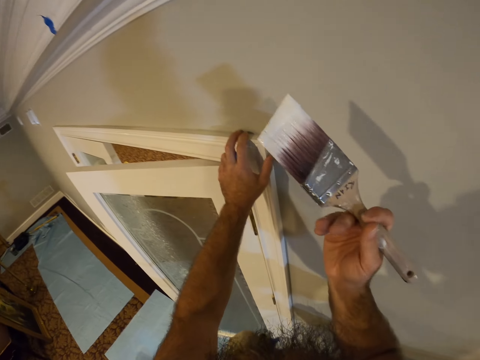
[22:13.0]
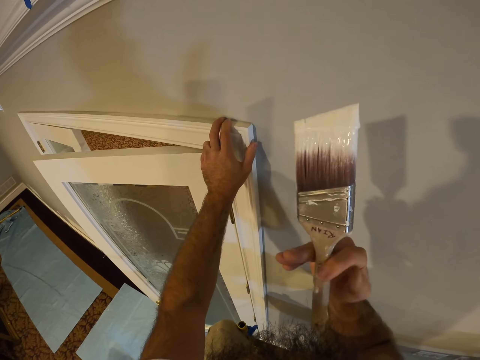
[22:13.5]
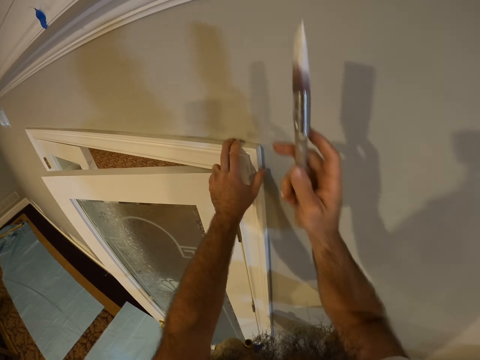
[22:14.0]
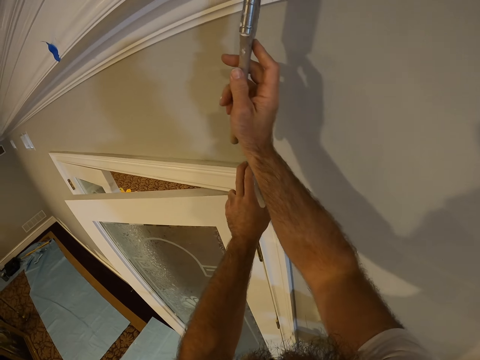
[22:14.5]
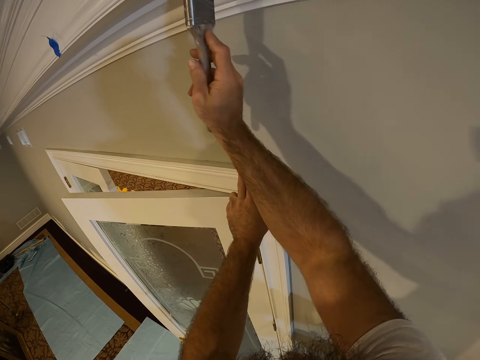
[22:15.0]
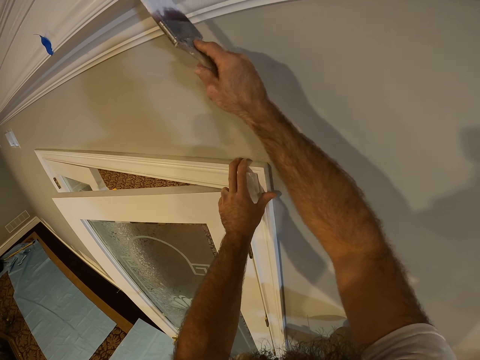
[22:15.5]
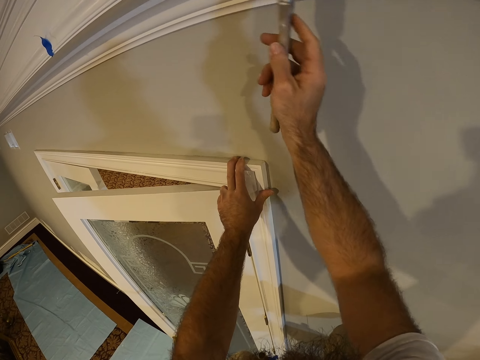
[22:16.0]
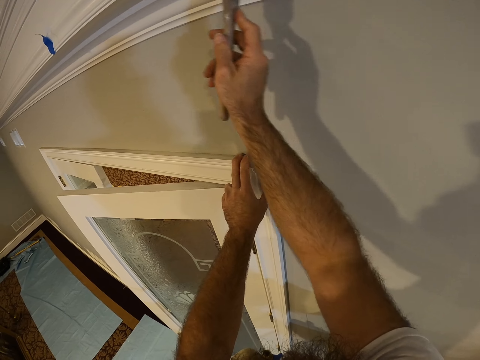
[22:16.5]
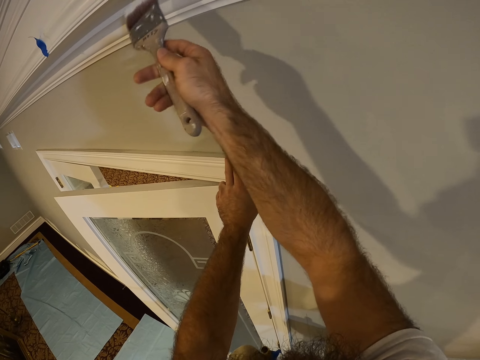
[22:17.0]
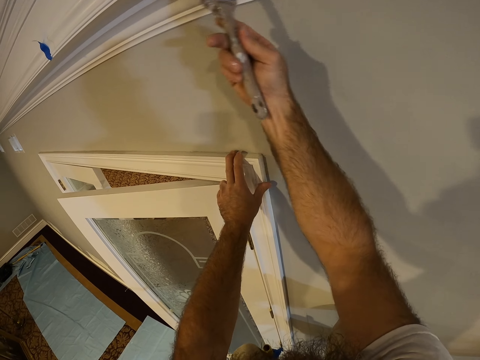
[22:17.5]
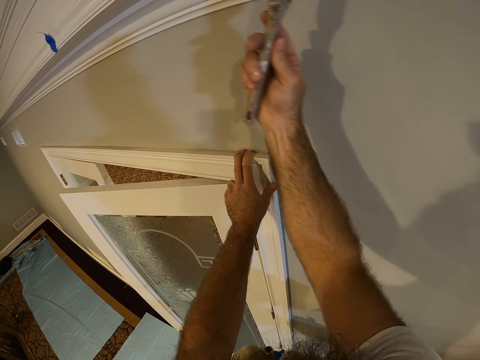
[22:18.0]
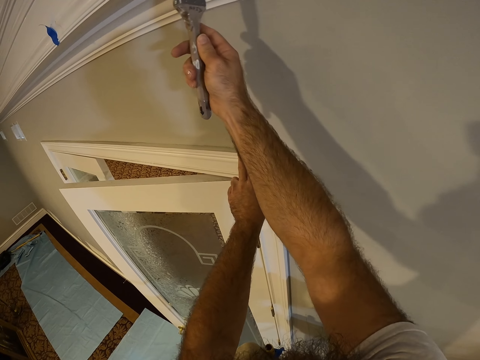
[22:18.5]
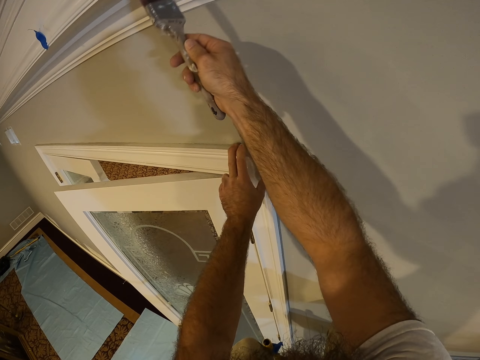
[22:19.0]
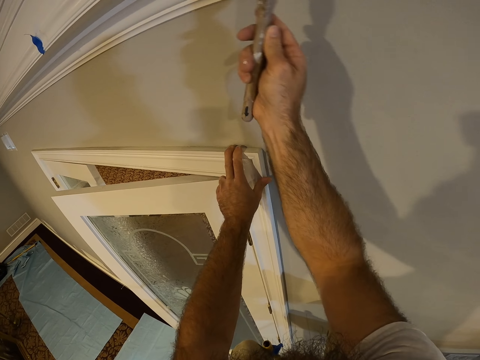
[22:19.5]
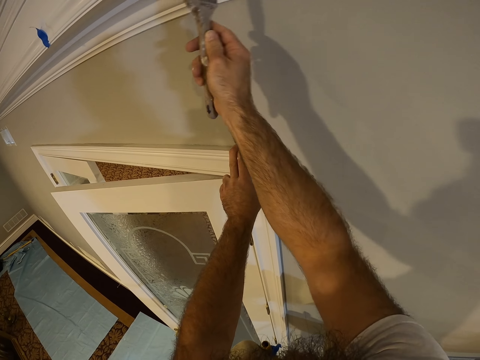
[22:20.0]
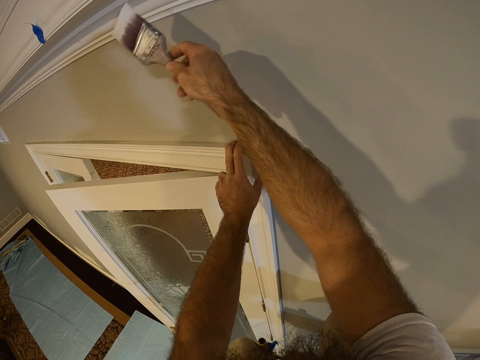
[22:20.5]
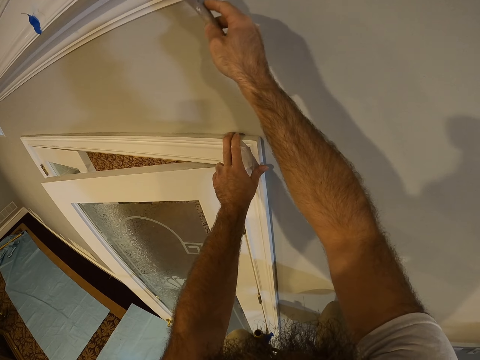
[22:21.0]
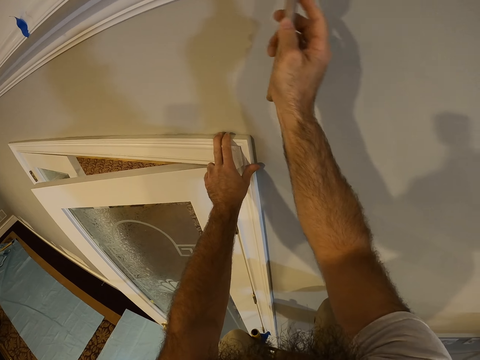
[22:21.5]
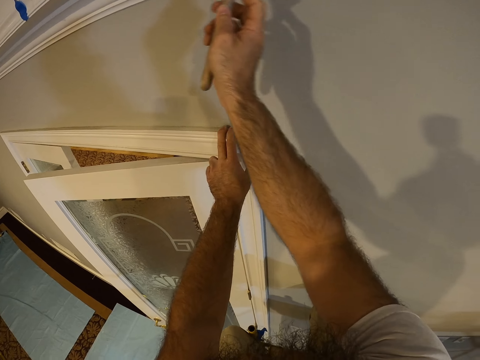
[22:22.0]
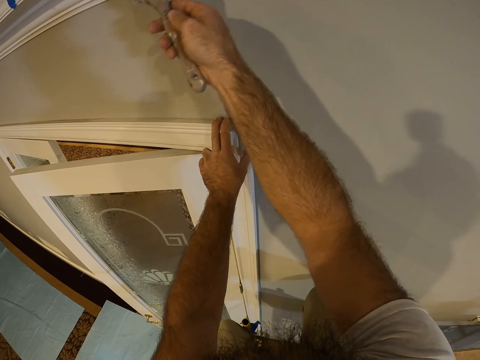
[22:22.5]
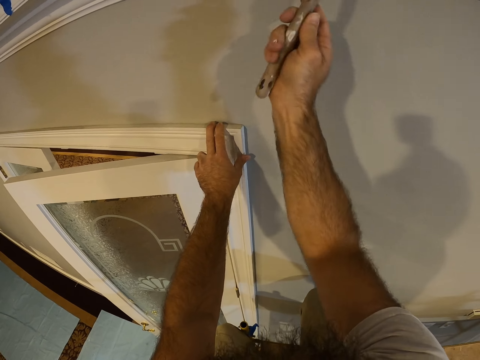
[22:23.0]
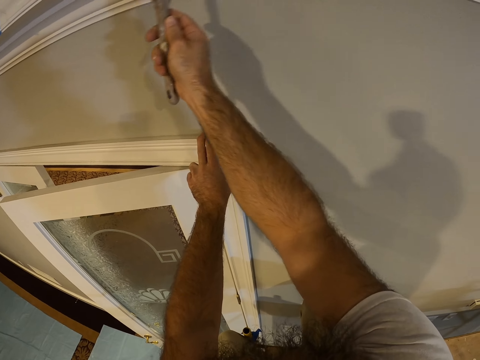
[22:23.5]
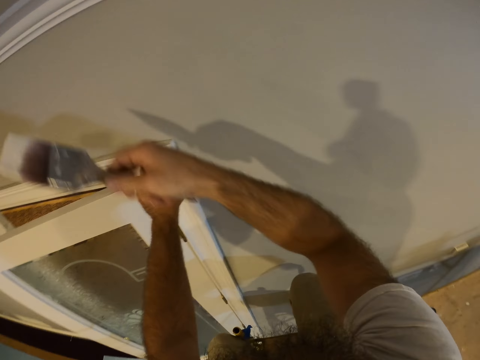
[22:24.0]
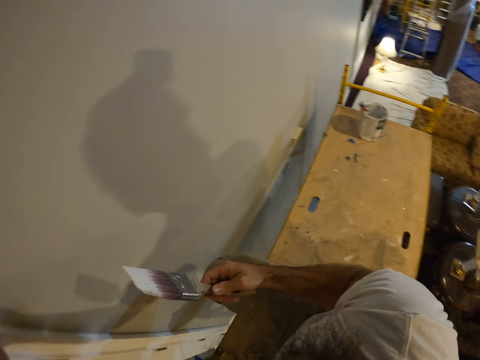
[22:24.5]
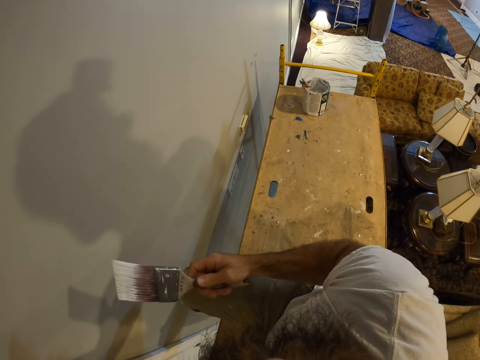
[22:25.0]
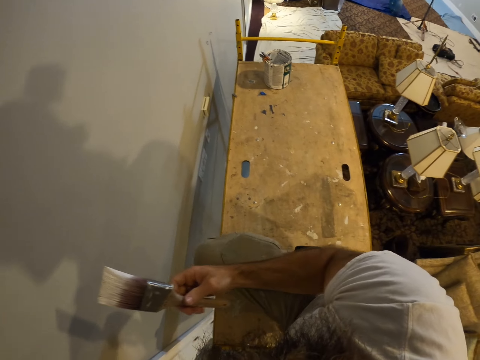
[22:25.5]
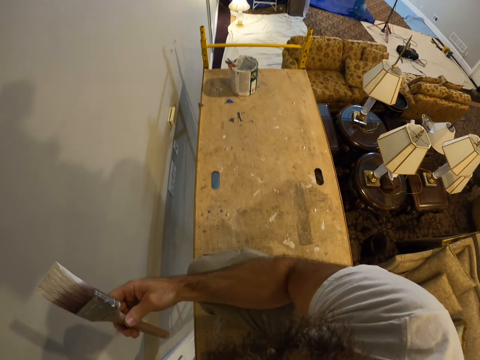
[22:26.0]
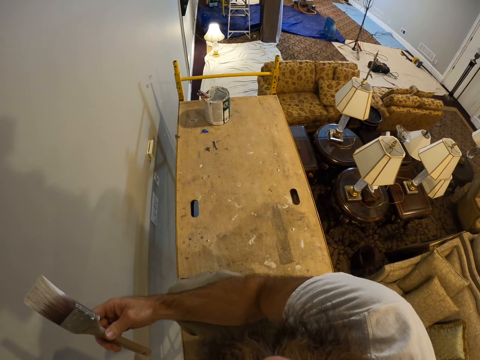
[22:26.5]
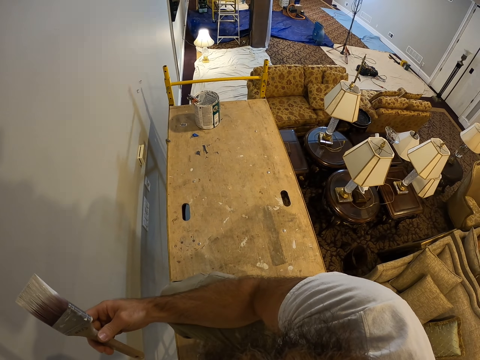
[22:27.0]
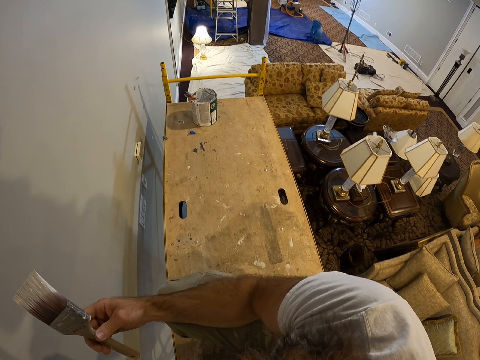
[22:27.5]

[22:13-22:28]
The camera wearer paints the wall with the brush in his right hand.

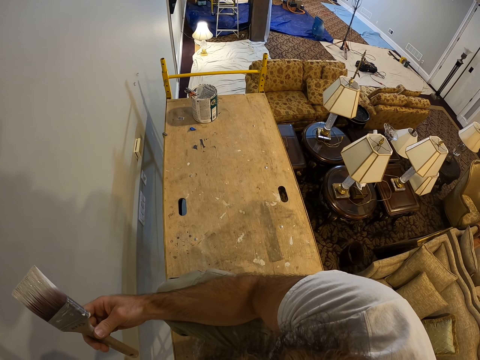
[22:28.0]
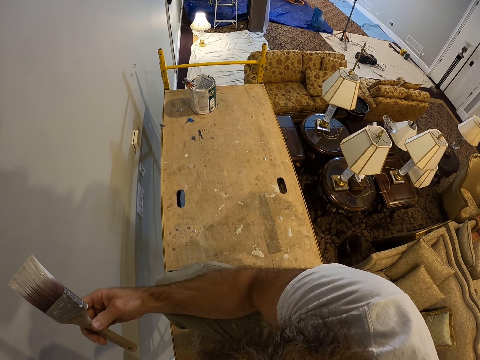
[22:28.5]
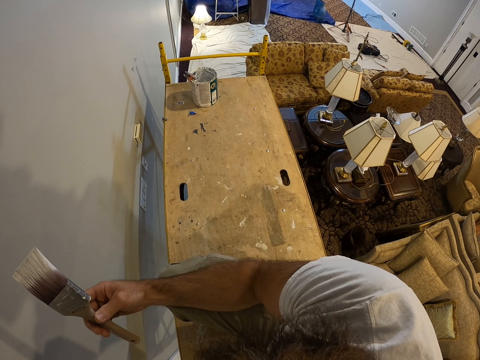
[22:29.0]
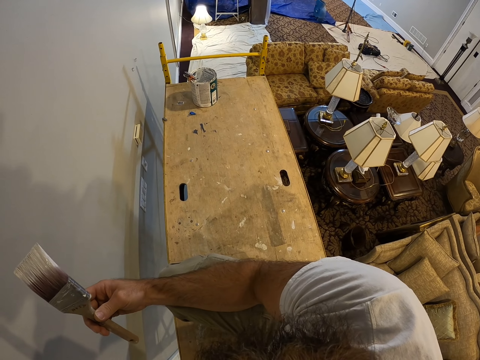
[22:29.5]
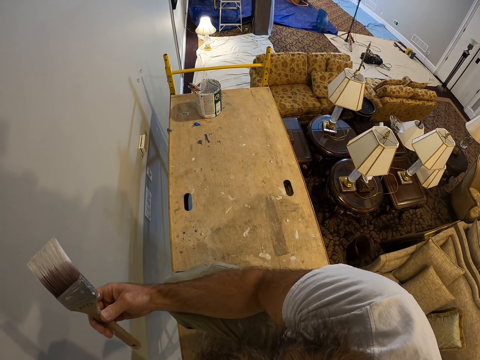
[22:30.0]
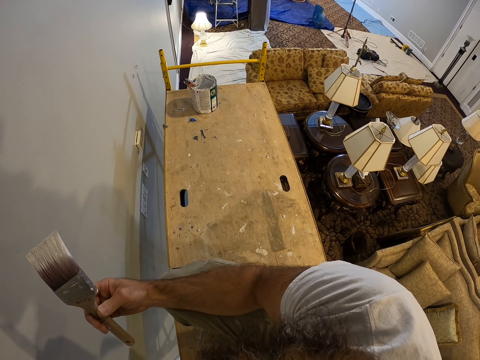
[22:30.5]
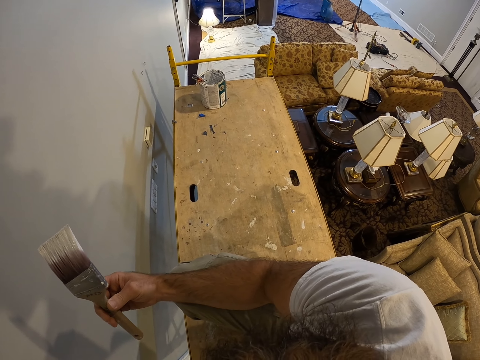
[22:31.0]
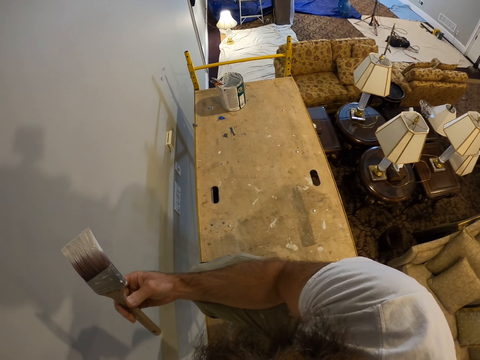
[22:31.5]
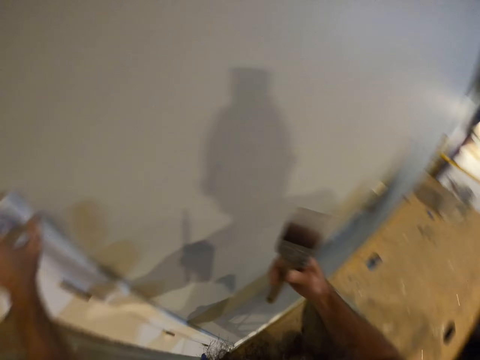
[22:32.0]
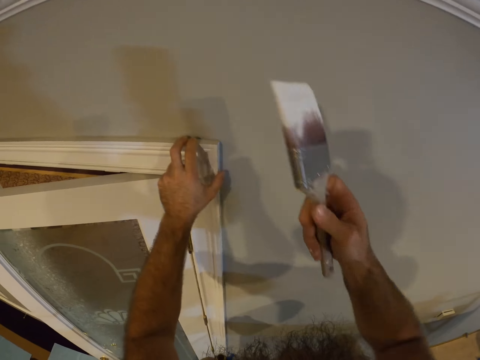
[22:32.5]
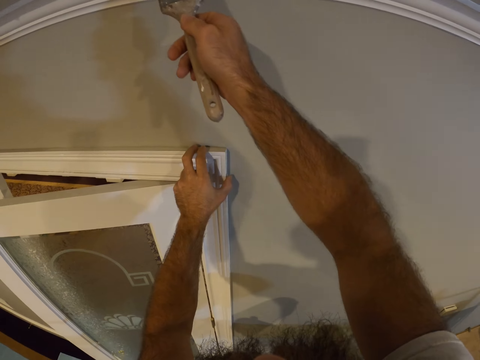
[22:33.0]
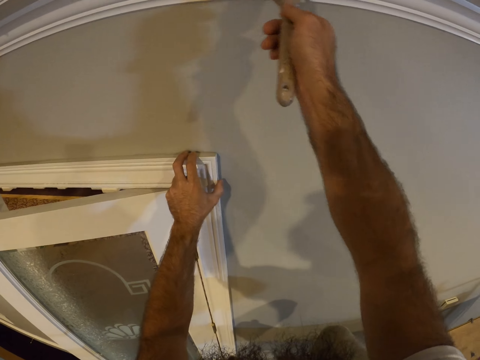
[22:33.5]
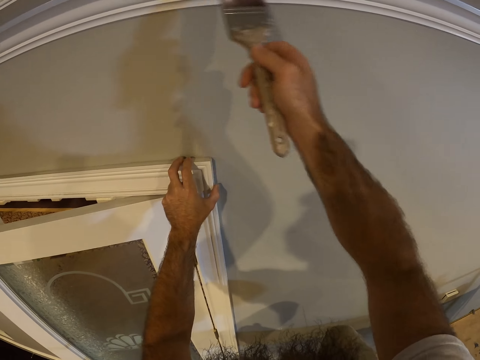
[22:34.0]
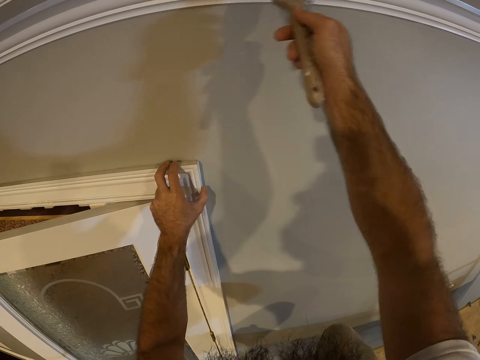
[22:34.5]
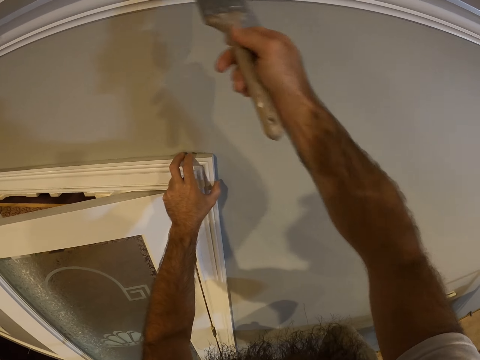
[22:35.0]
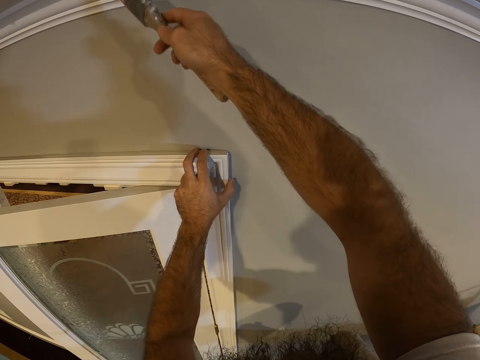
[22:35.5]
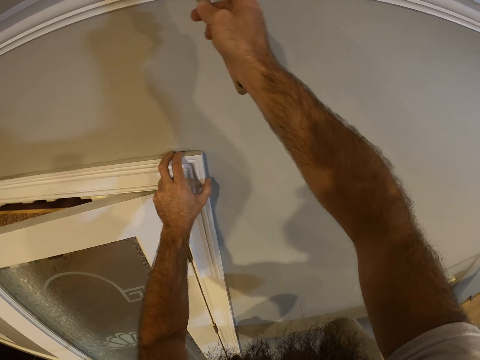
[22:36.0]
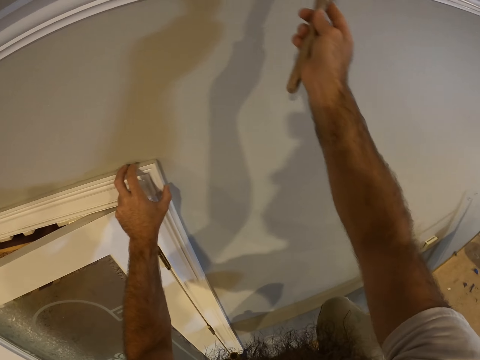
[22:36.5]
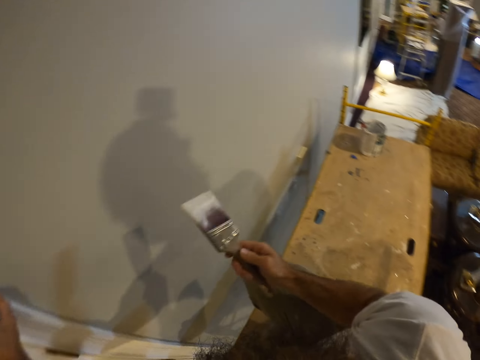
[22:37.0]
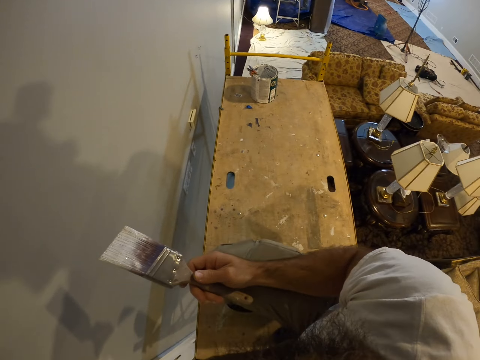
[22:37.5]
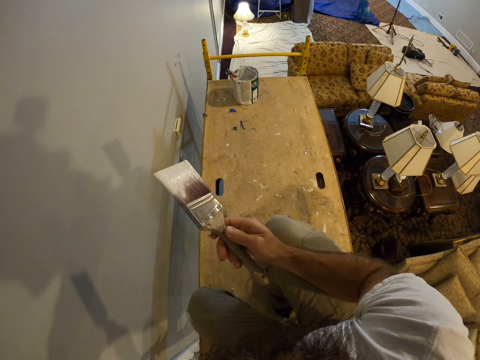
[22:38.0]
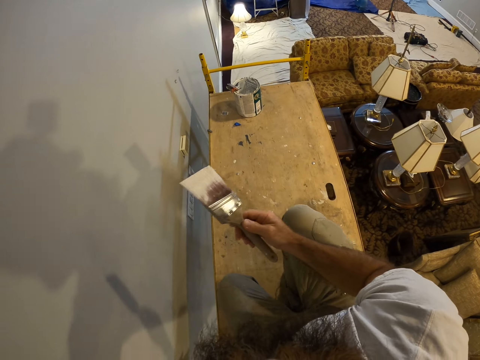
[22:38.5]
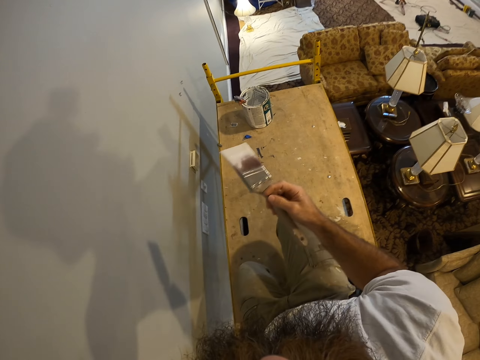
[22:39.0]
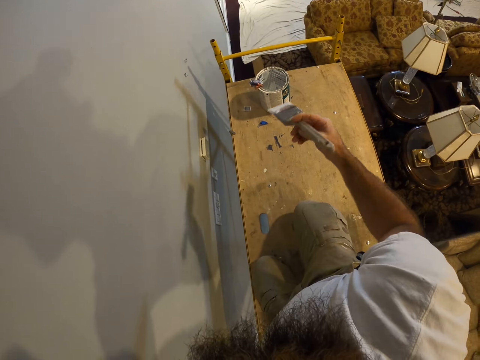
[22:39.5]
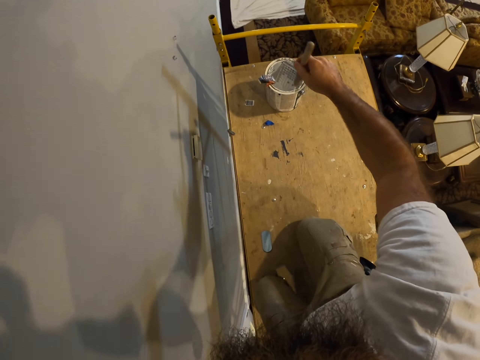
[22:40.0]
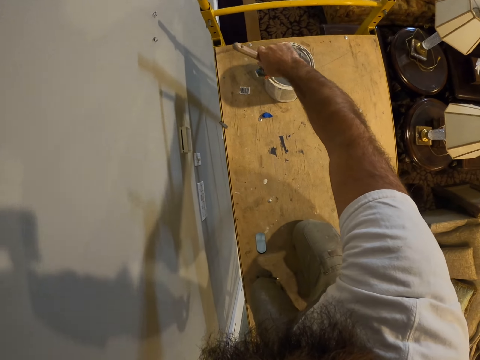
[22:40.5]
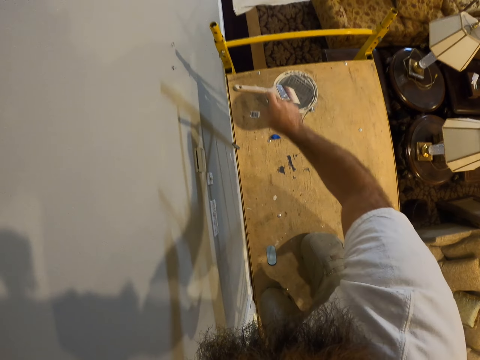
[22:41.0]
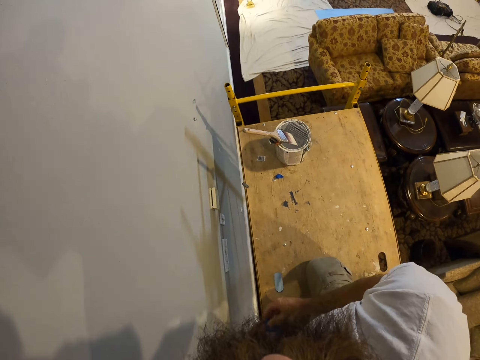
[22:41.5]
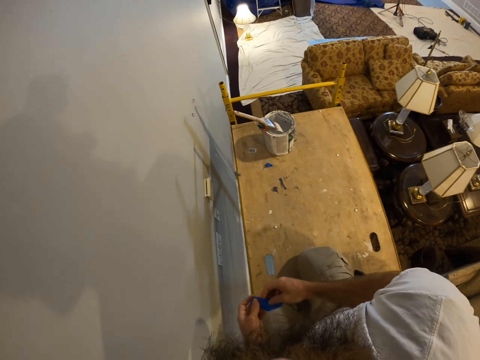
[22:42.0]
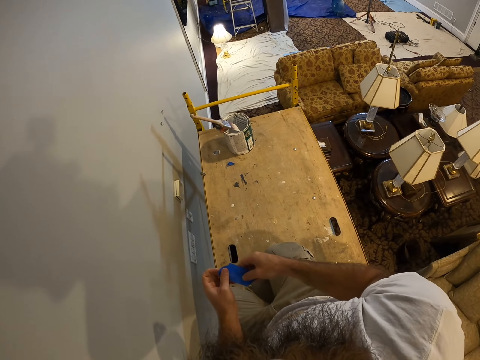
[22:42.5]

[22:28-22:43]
The camera wearer paints the wall with the brush in his right hand. He kneels on the platform. He drops the paint brush on the paint bucket with his right hand. He takes paint from the painting can. He fiddles with the blue piece of tape in his hands.
